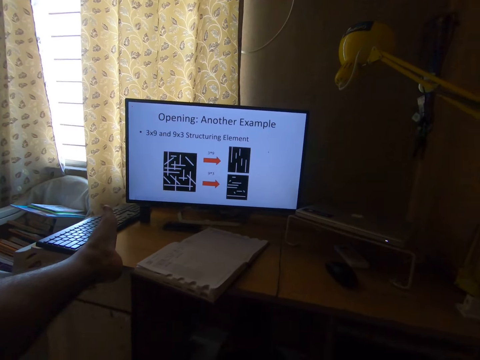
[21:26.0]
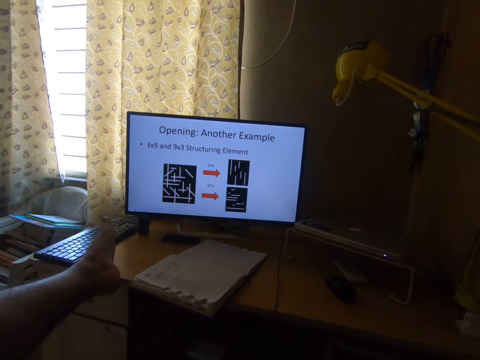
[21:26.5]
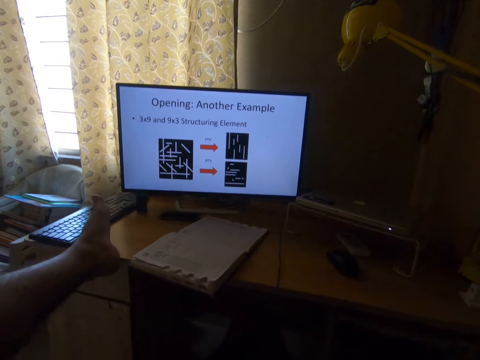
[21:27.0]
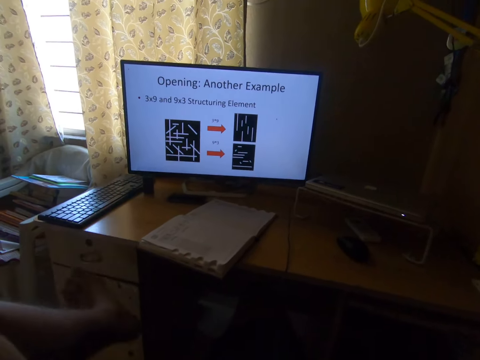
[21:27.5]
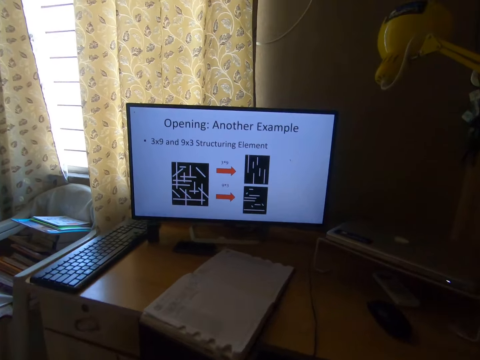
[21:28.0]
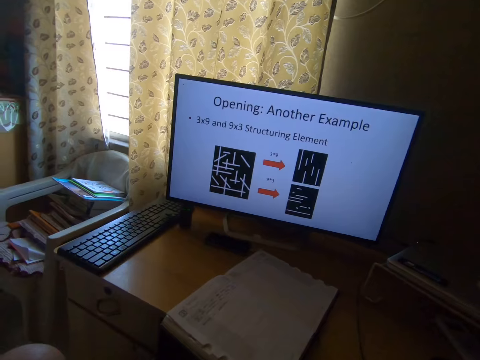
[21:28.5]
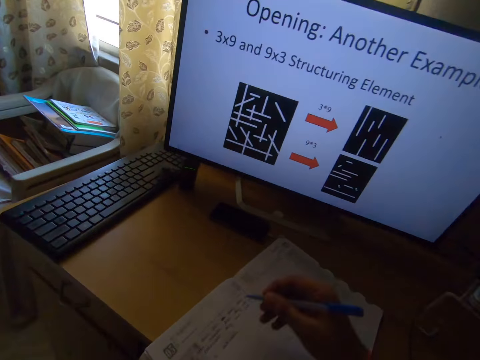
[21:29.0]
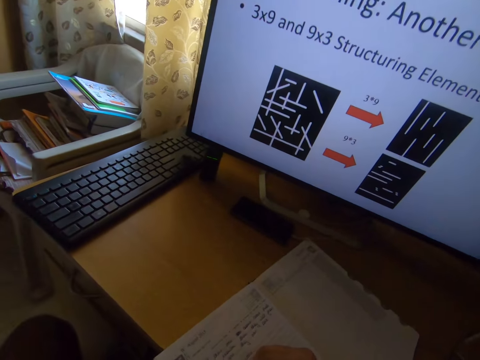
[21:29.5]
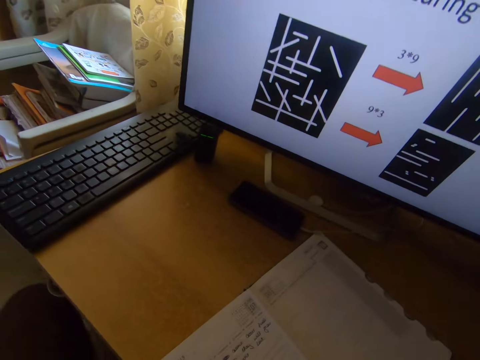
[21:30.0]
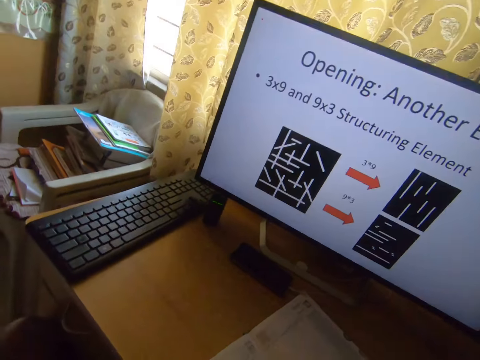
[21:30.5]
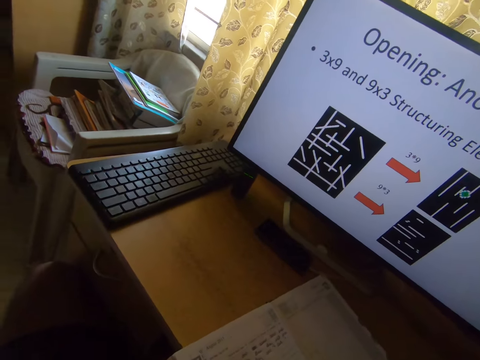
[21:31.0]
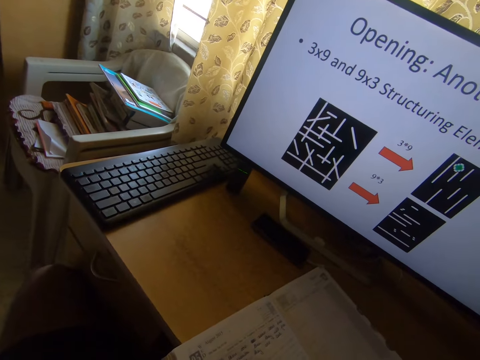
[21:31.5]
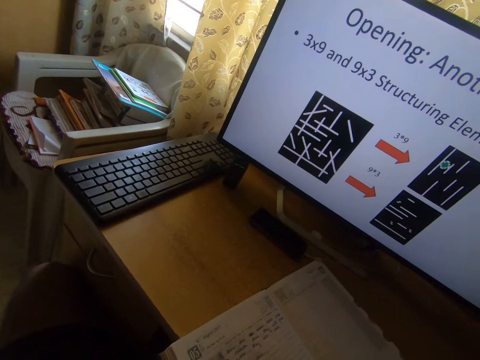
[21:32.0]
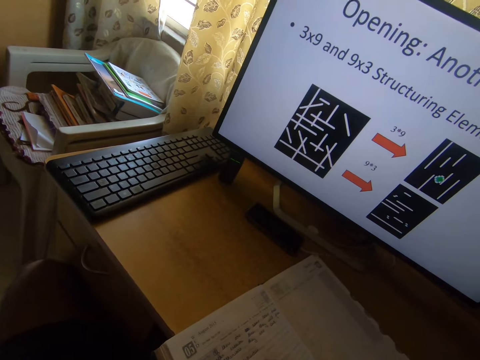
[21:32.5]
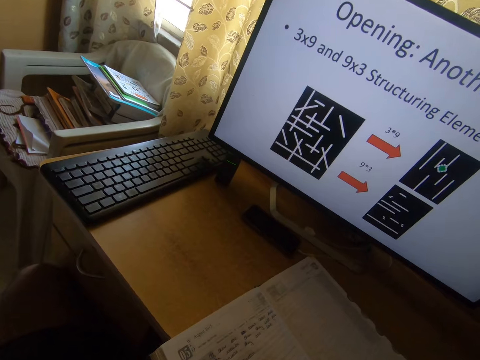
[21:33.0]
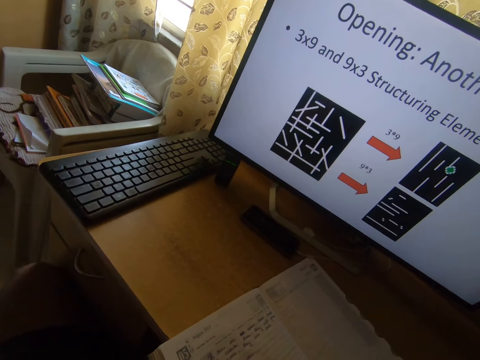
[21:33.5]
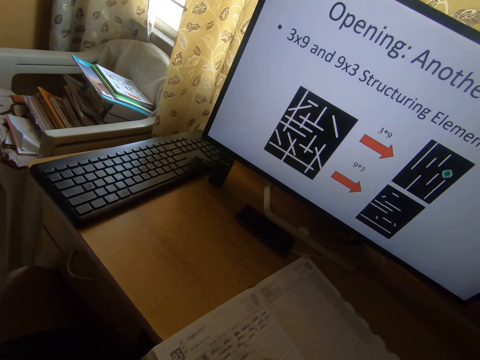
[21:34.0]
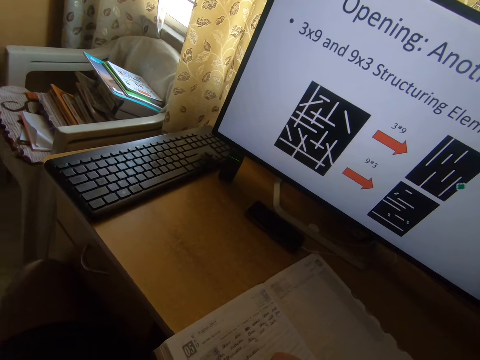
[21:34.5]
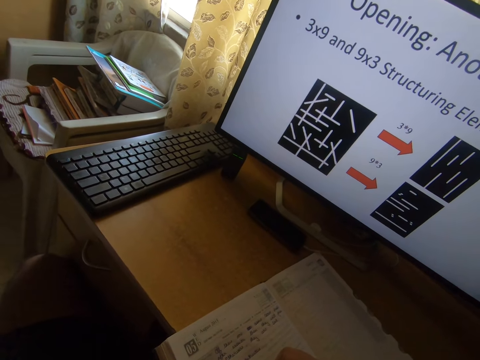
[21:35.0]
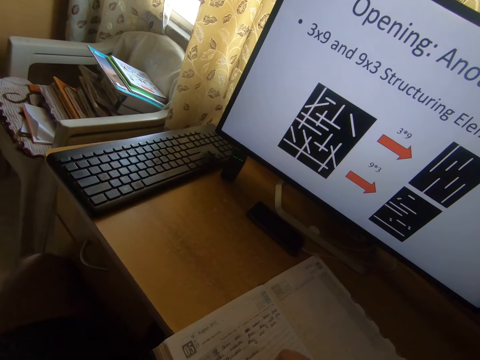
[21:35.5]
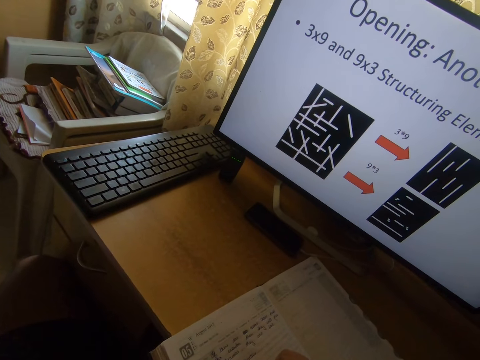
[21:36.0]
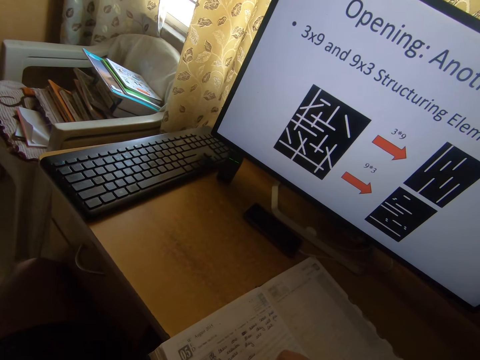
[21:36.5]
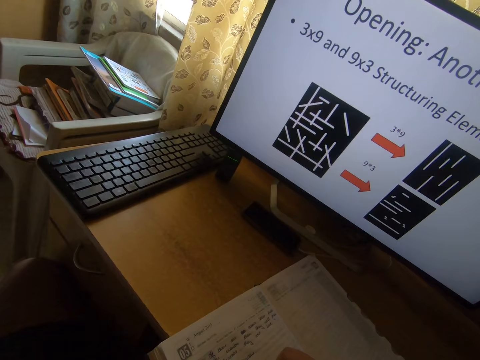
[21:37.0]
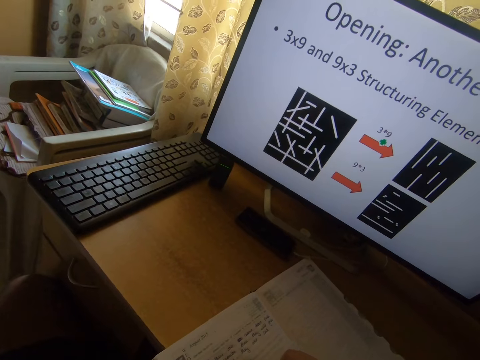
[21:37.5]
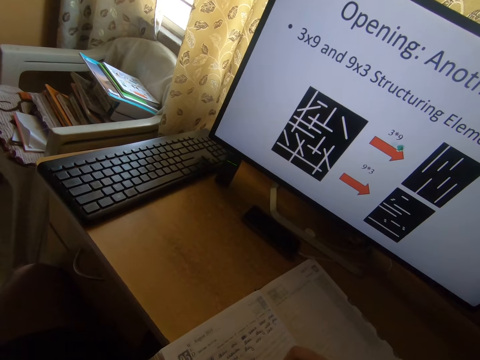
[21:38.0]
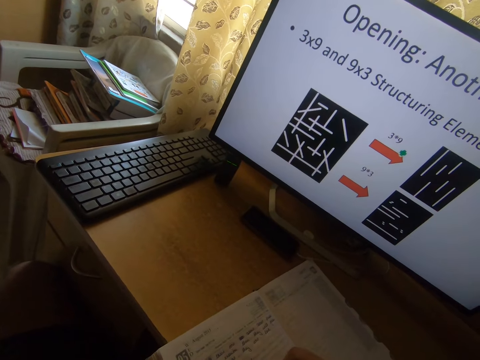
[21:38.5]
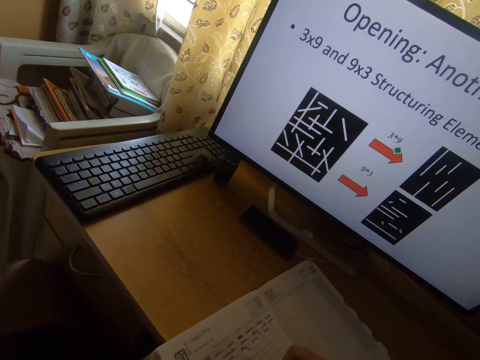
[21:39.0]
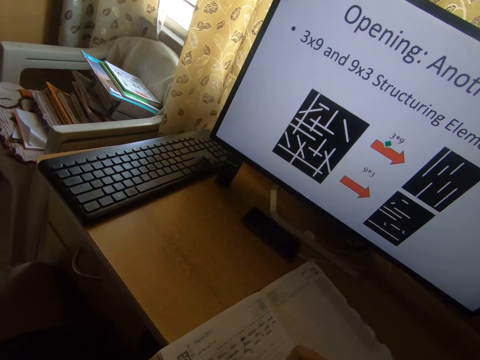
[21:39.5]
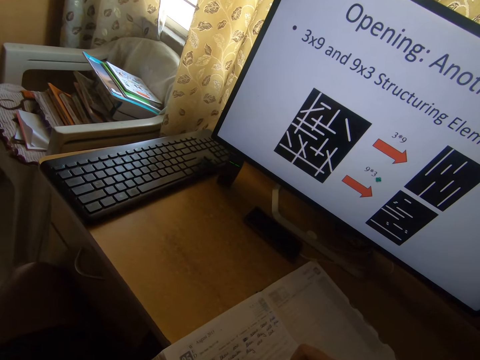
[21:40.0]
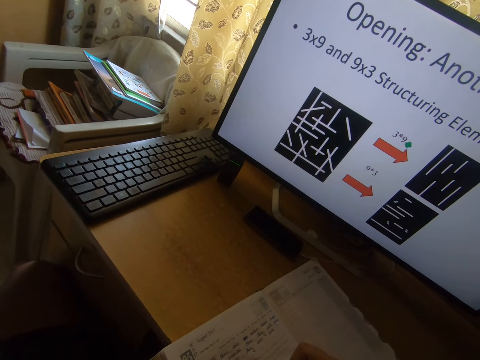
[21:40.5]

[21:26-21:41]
The camera wearer removes his feet from the table. He looks at the computer. He writes in the book on the table. He scrolls the computer.

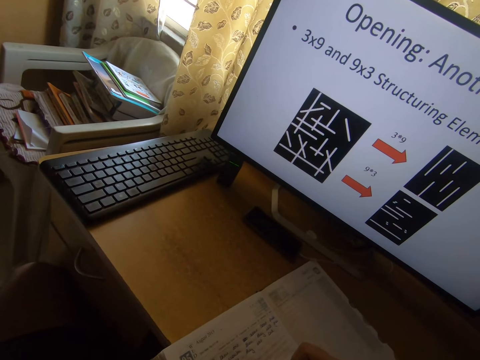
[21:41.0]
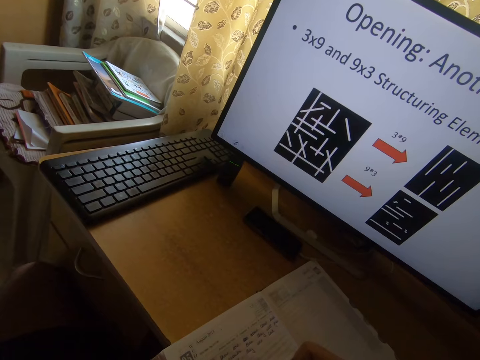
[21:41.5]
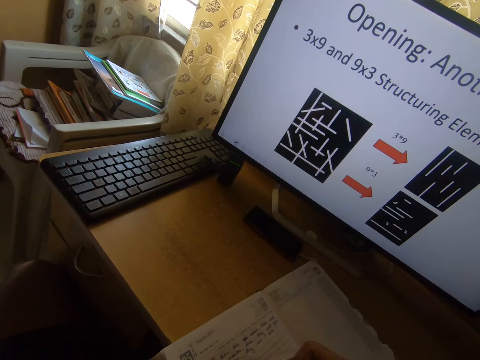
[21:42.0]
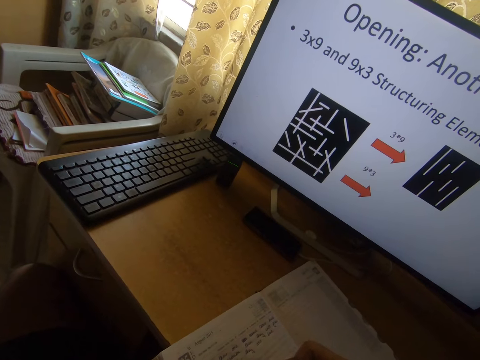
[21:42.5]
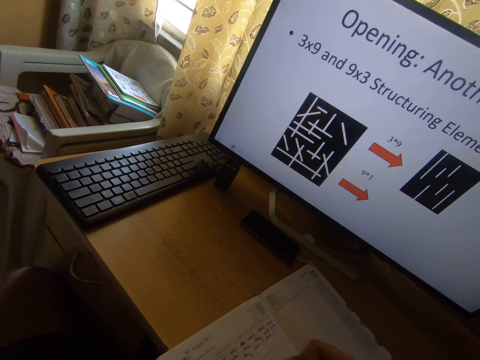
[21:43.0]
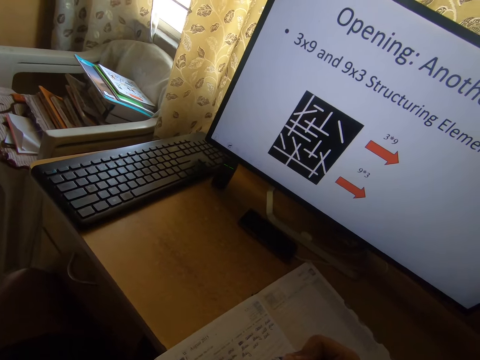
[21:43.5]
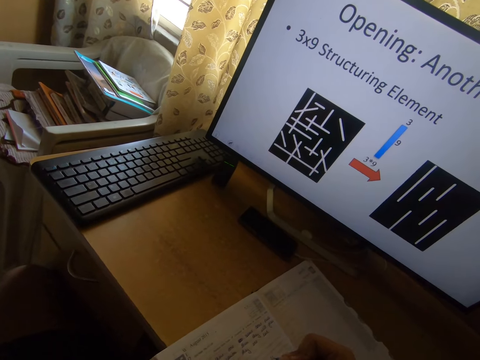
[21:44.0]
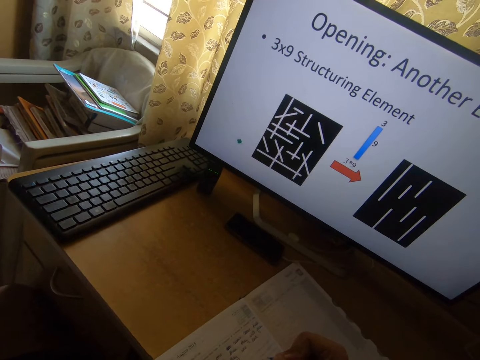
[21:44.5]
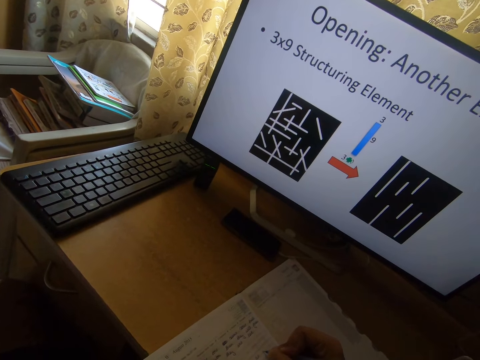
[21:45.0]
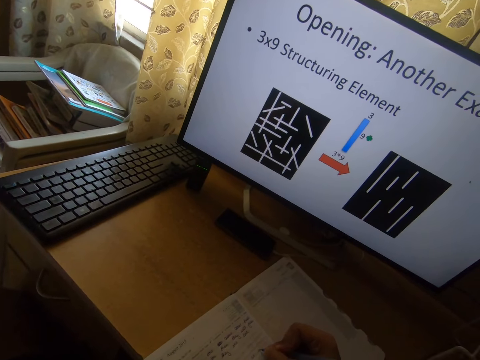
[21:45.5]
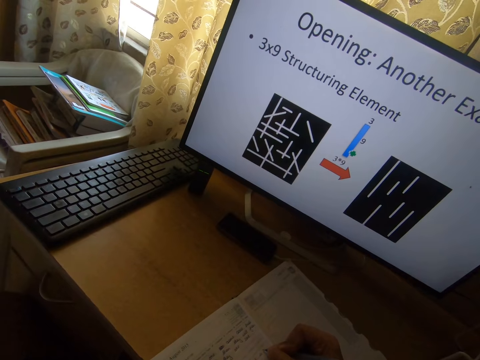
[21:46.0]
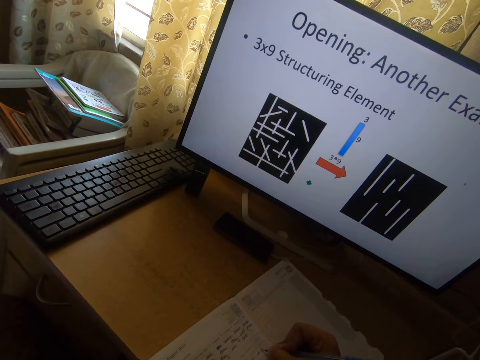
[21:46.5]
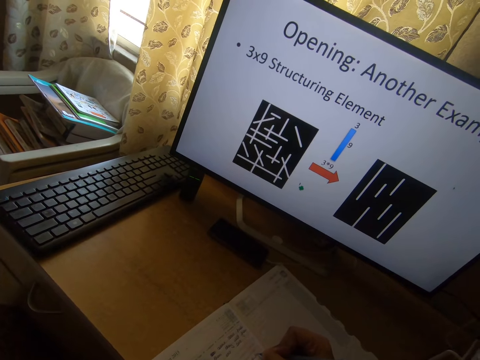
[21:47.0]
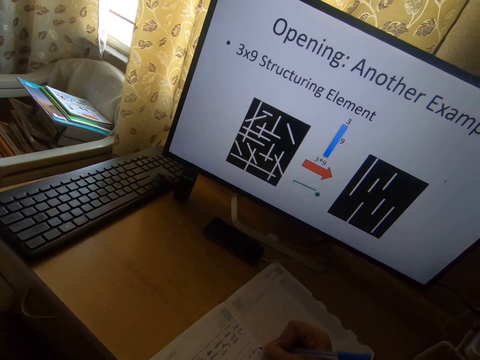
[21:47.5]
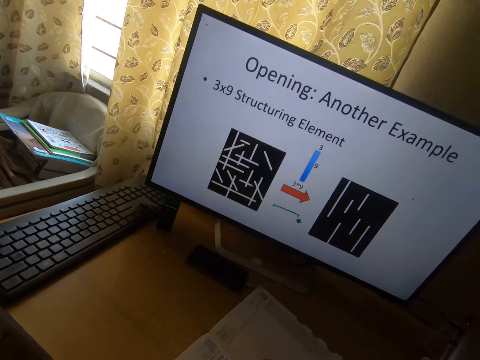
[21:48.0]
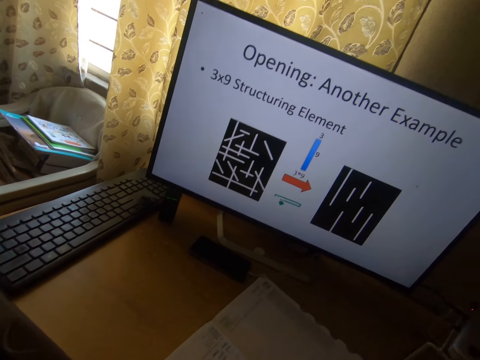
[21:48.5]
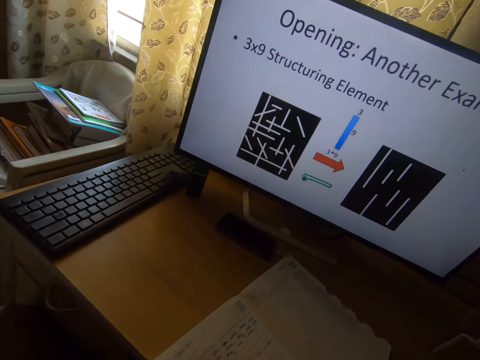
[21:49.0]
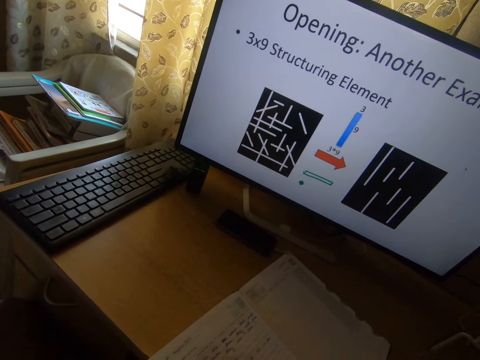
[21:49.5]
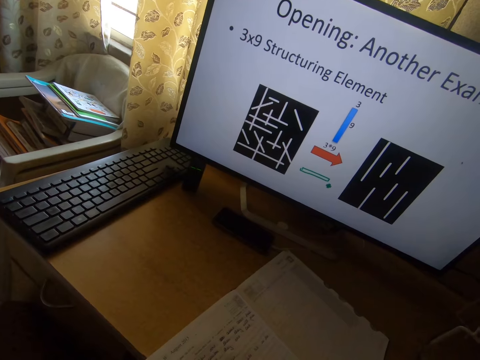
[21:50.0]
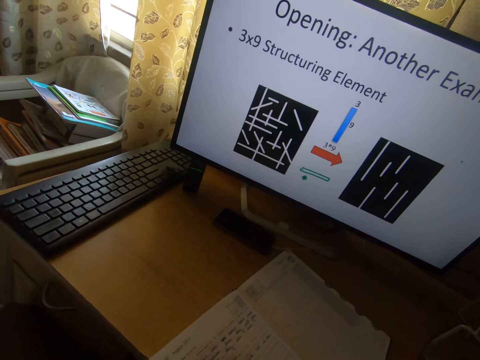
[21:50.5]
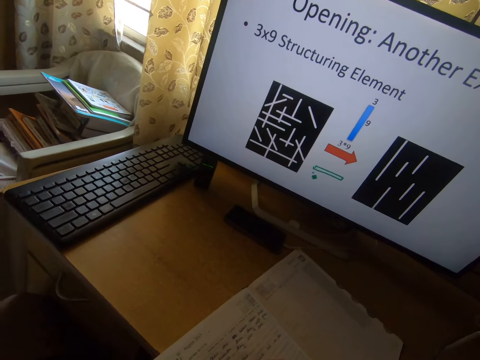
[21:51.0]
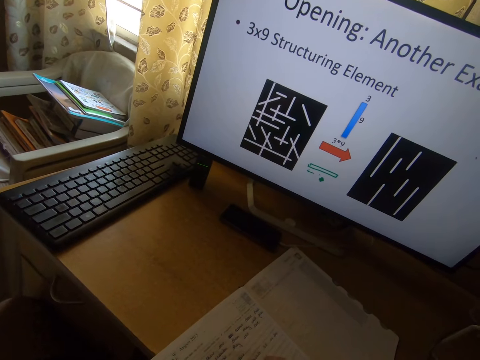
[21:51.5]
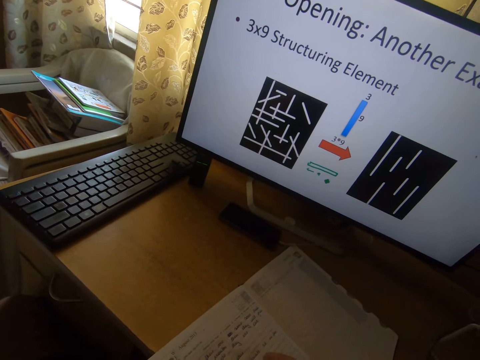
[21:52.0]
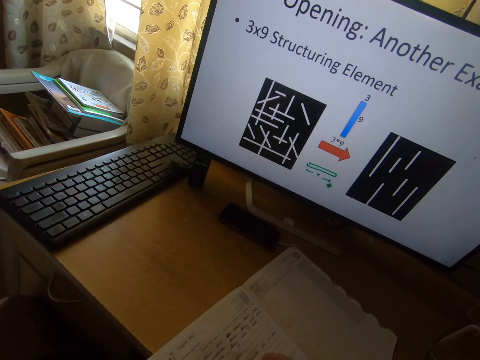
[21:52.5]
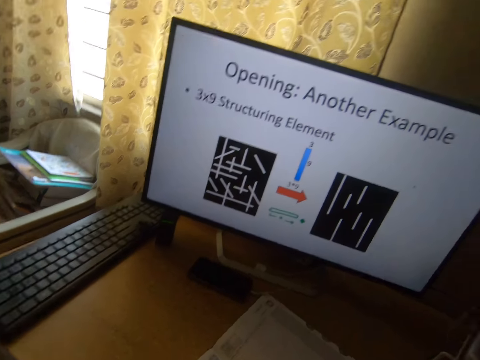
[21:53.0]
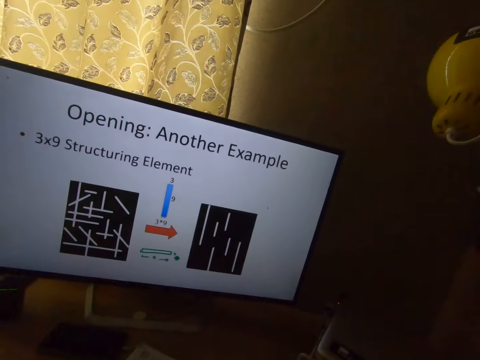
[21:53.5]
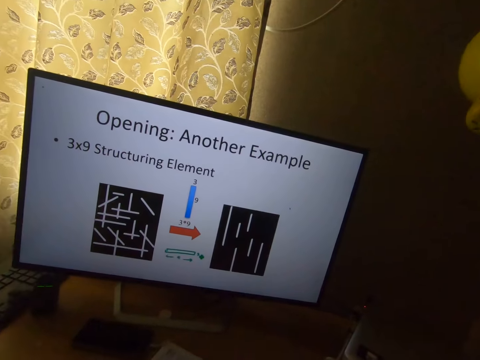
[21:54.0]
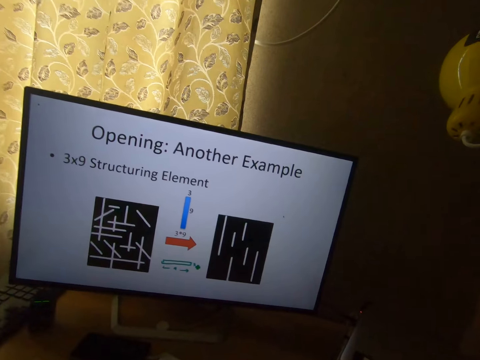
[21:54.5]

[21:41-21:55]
The camera wearer operates the computer. They make a mark on the computer.
